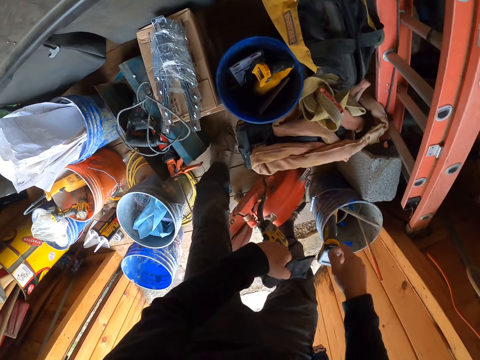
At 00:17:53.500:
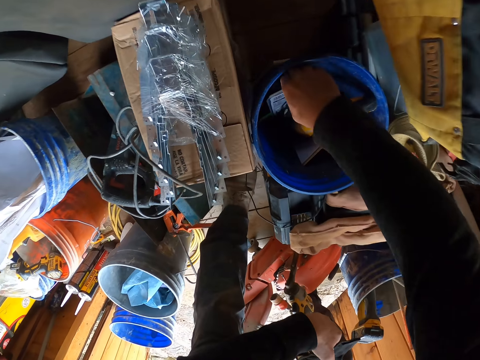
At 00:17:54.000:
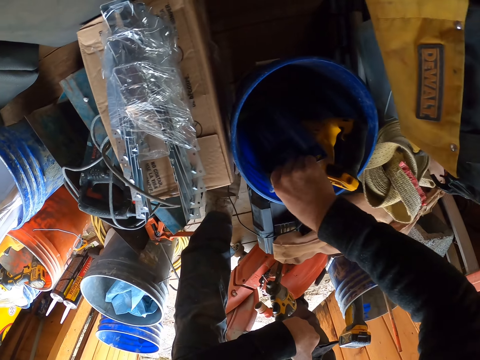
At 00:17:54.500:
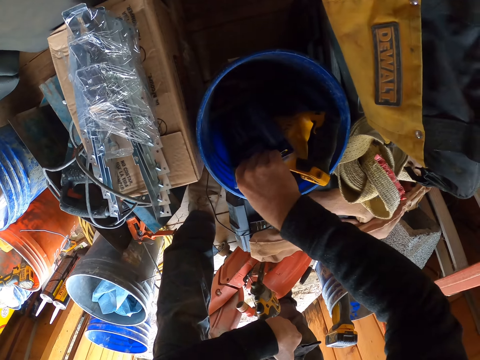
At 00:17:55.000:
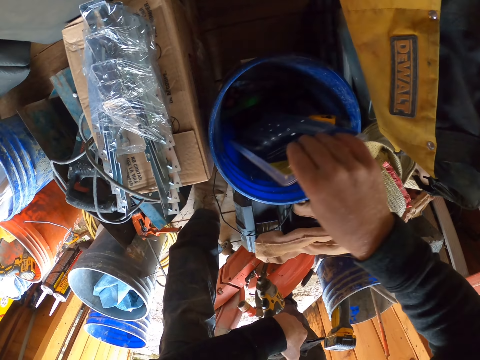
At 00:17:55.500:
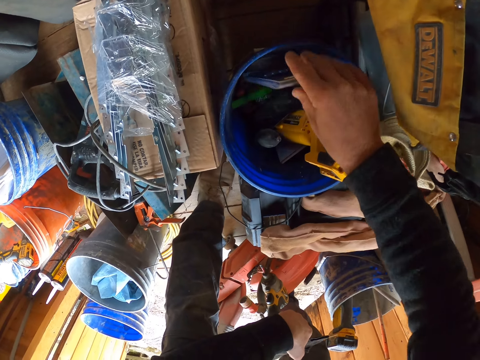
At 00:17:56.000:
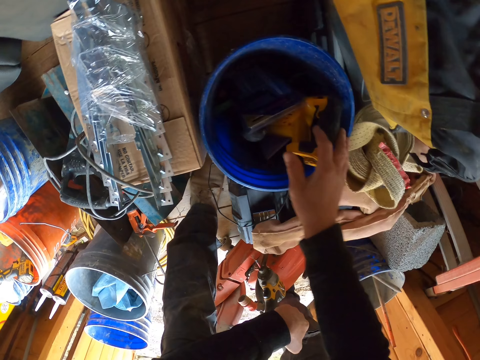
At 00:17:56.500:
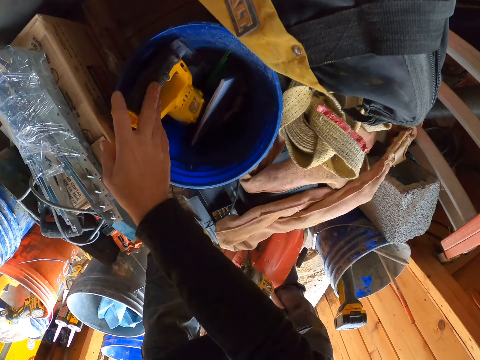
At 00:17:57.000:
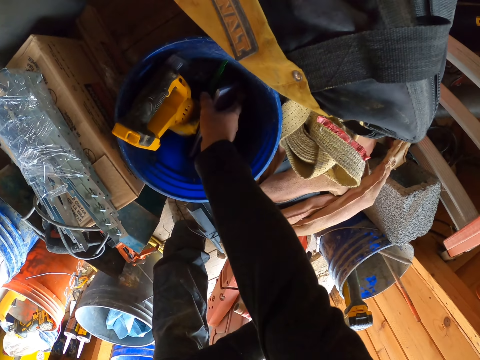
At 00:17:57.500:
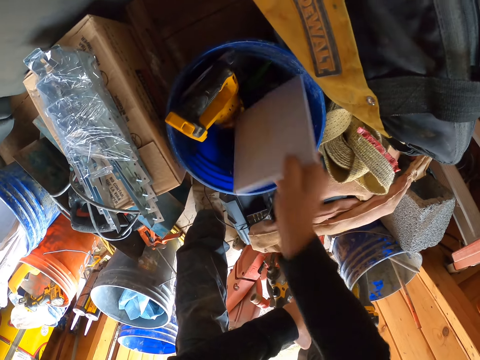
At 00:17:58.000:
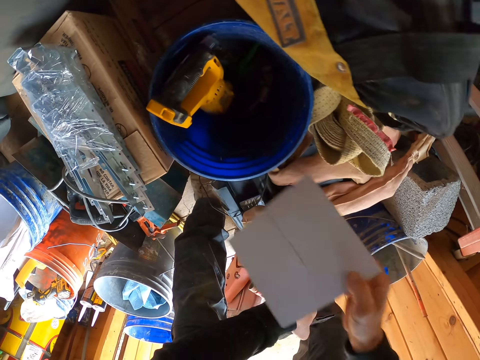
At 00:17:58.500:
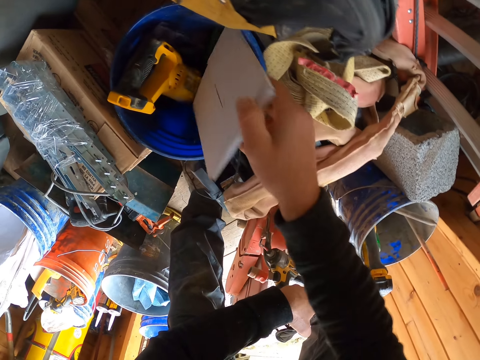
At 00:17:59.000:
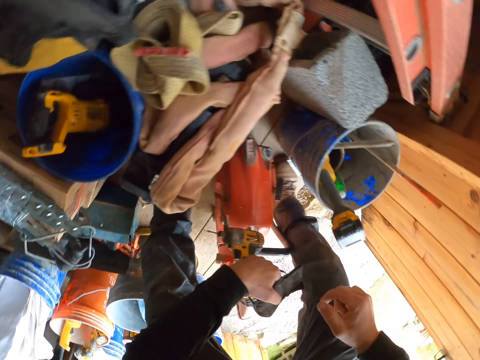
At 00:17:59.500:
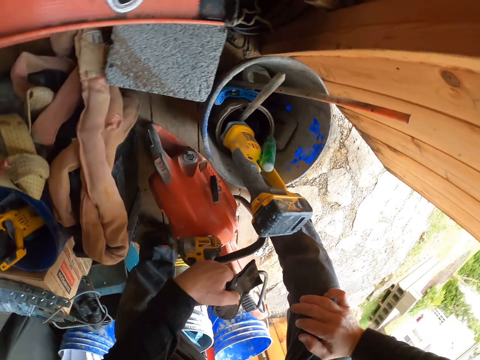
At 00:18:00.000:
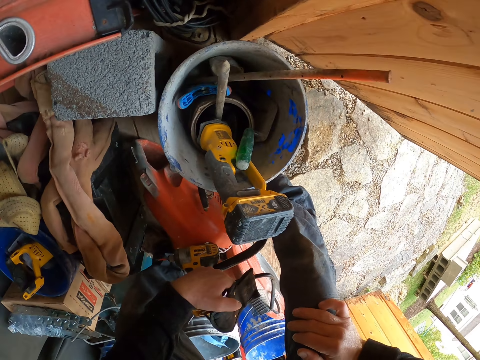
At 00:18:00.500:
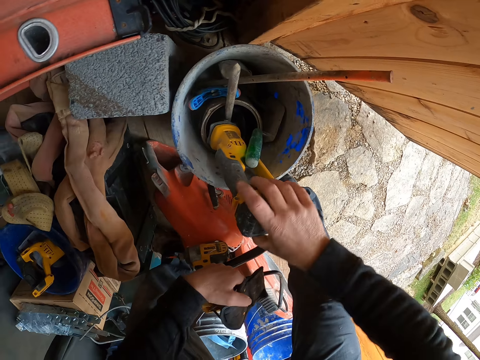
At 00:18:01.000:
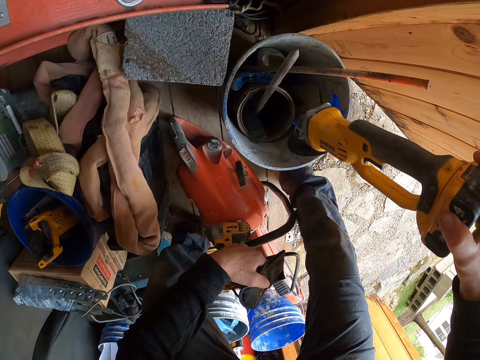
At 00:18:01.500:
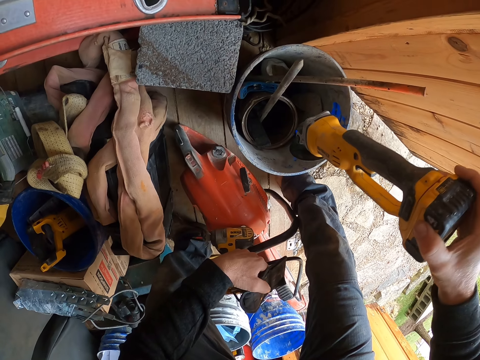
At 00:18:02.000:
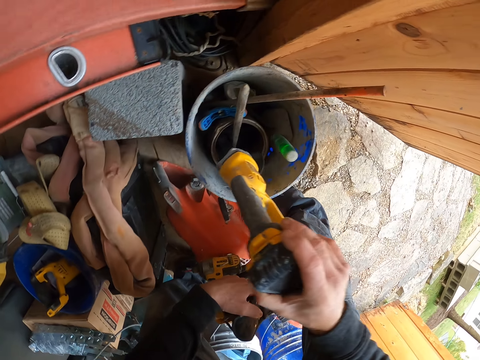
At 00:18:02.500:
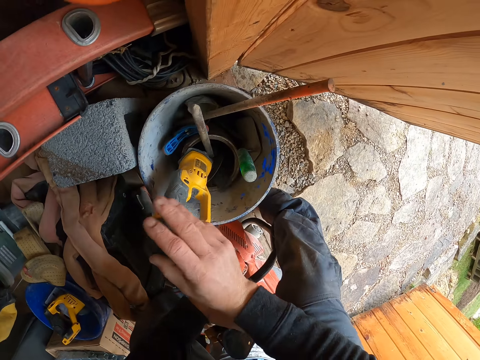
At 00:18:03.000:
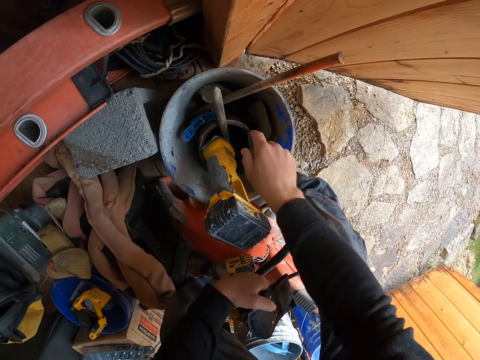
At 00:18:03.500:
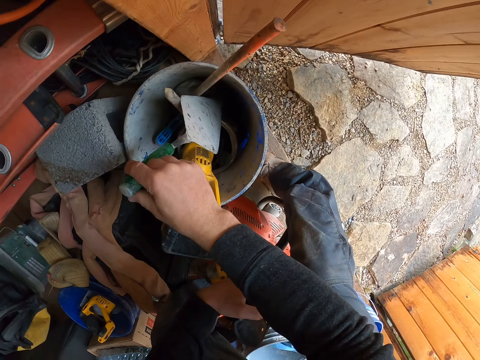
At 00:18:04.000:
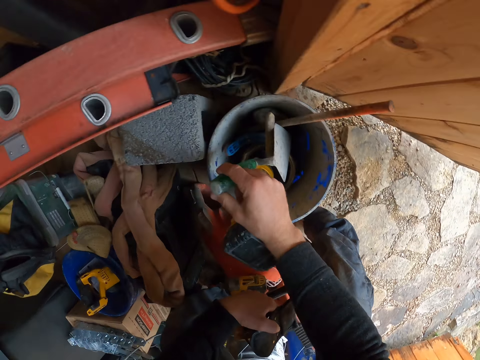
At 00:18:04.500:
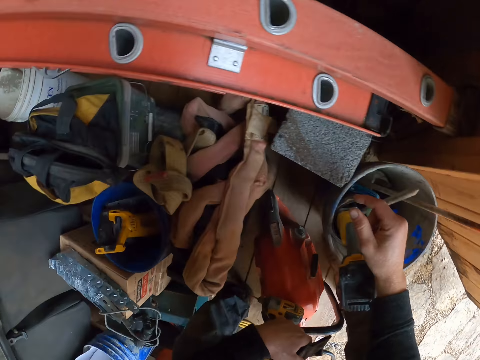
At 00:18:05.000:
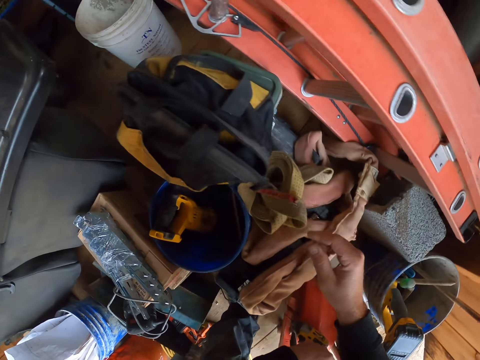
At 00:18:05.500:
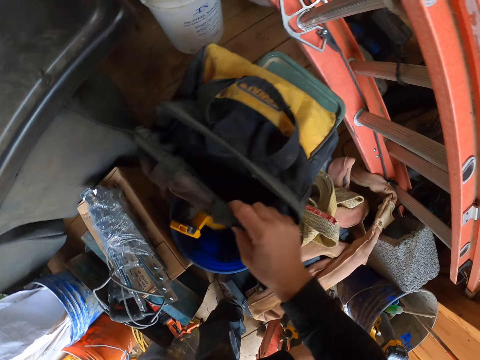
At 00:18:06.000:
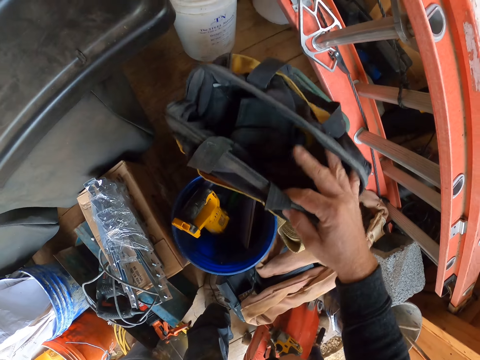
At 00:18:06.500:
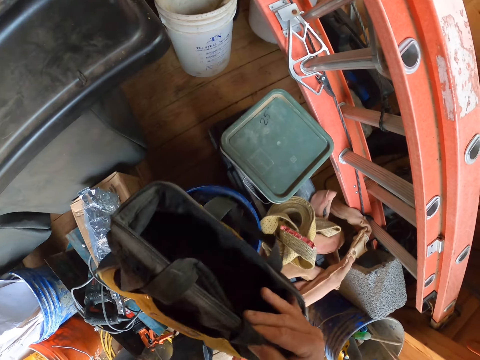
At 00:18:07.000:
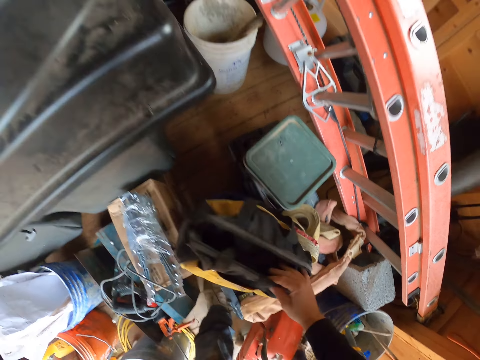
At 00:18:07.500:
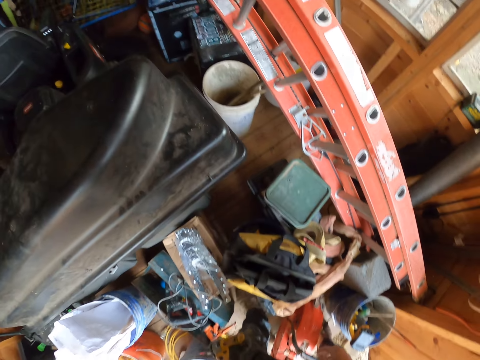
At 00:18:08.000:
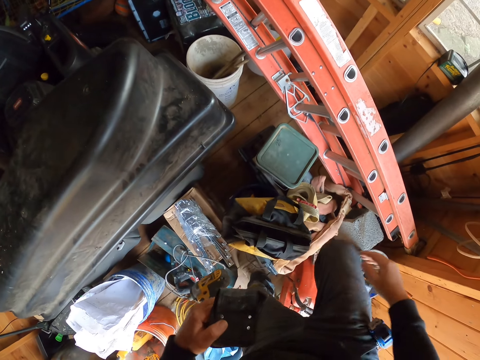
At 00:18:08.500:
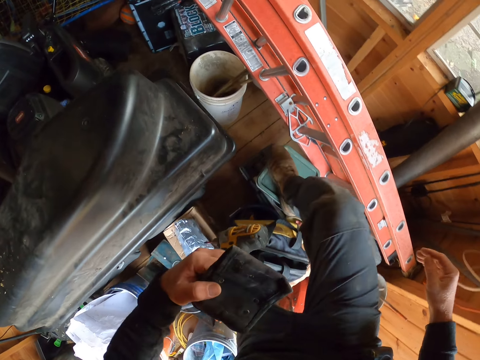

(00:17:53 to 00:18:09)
The camera wearer searches through a paint bucket. He turns the drill. He lifts up a white plank from the paint bucket and drops the white plank into the paint bucket. He turns the drill. He picks up a tool from the paint bucket and drops the tool into the paint bucket. He turns a trowel. He picks up the trowel. He turns. He drops the trowel into the paint bucket. He lifts up a bag from a container. He drops the bag on the paint bucket. He moves. He places his leg on the container.

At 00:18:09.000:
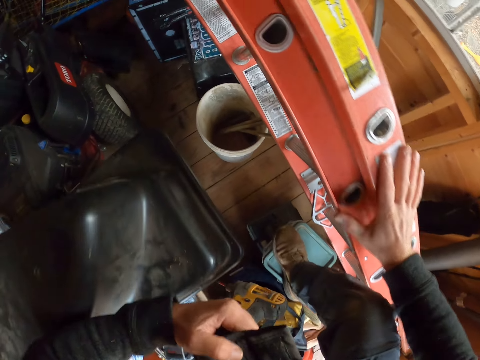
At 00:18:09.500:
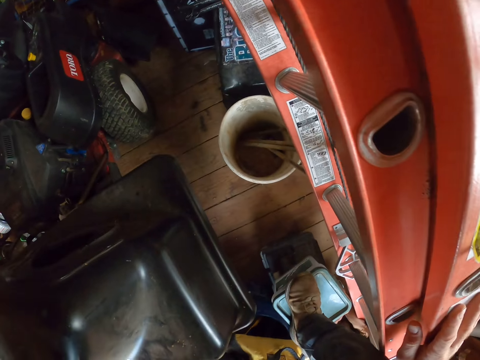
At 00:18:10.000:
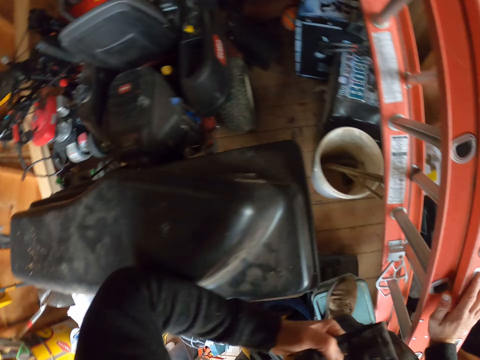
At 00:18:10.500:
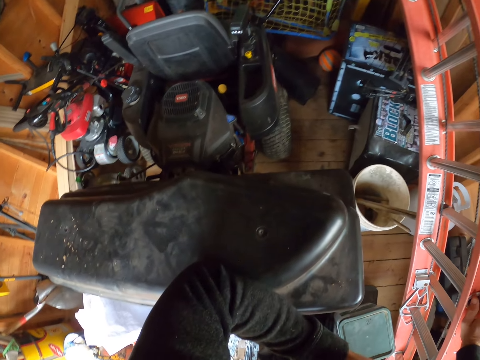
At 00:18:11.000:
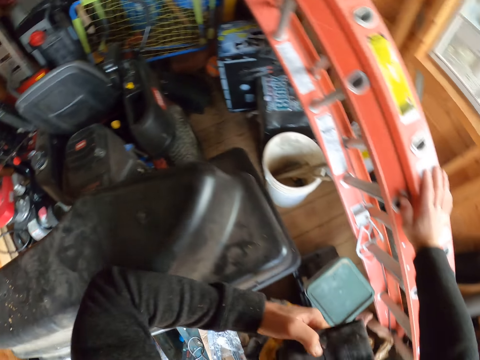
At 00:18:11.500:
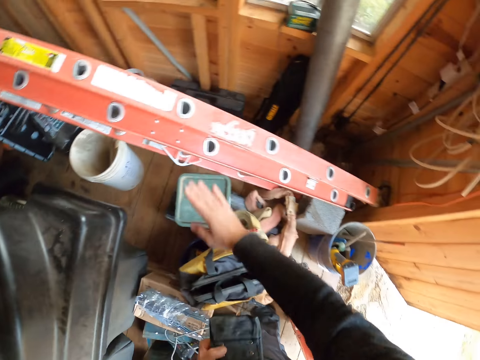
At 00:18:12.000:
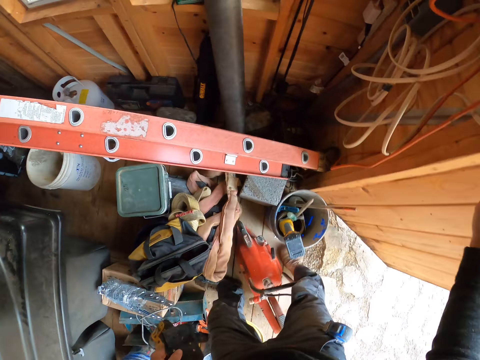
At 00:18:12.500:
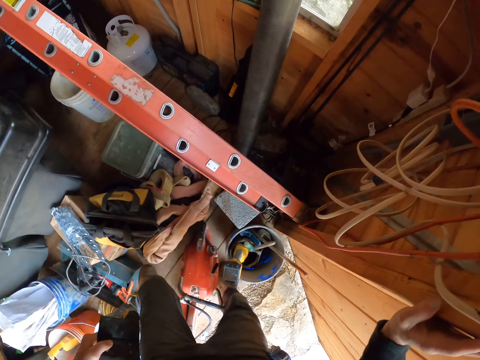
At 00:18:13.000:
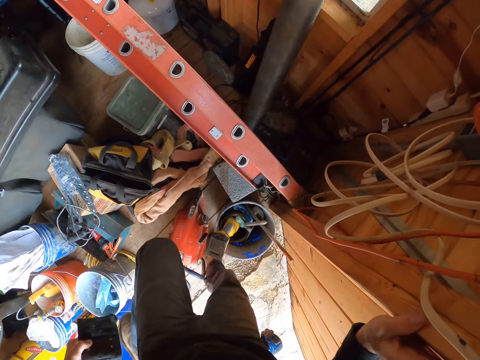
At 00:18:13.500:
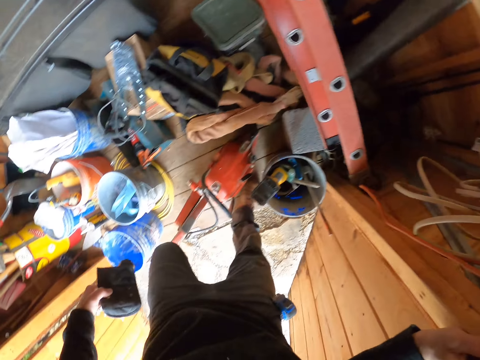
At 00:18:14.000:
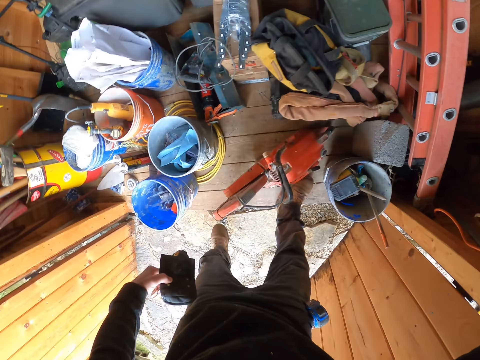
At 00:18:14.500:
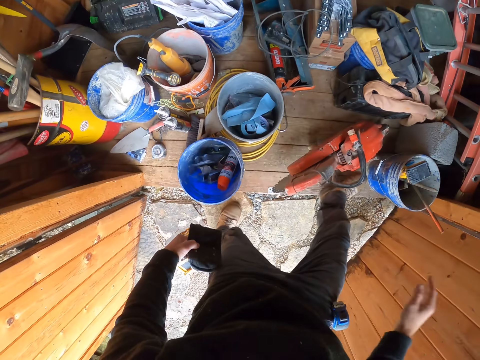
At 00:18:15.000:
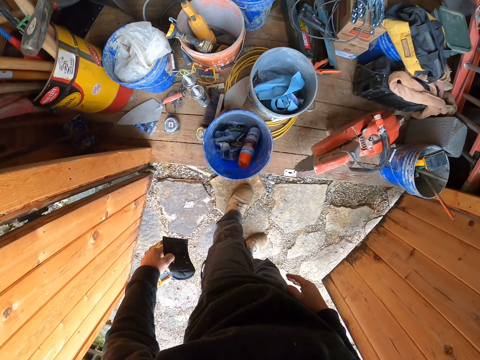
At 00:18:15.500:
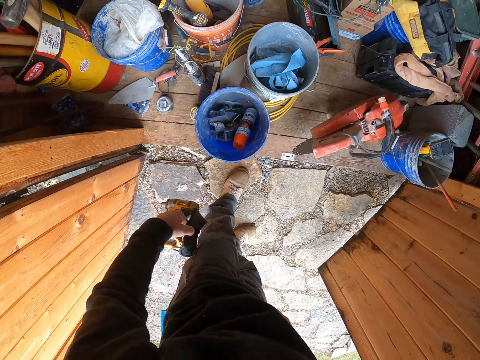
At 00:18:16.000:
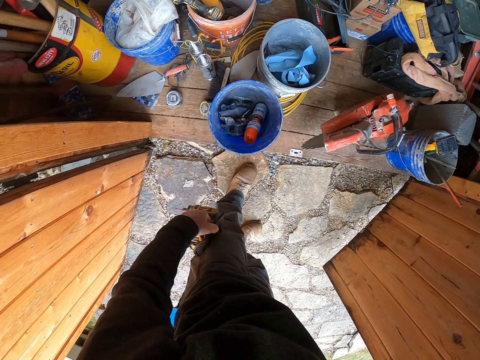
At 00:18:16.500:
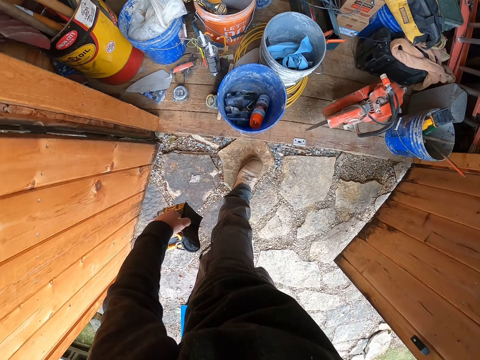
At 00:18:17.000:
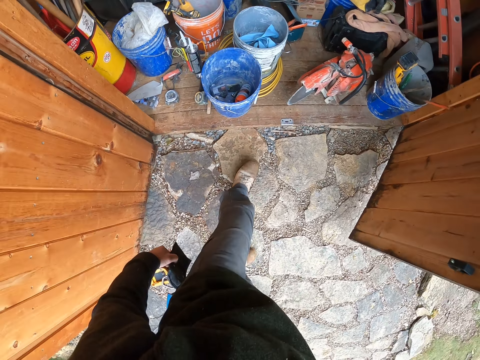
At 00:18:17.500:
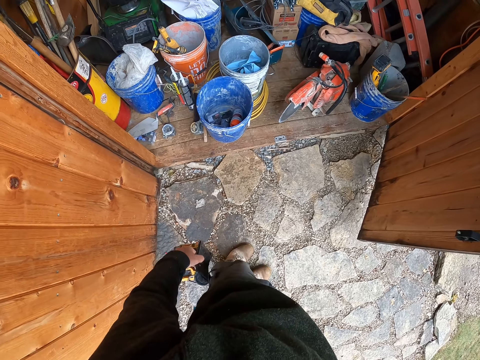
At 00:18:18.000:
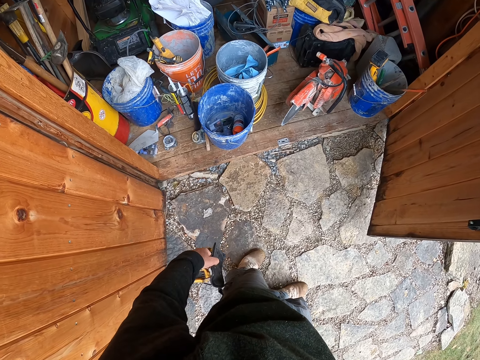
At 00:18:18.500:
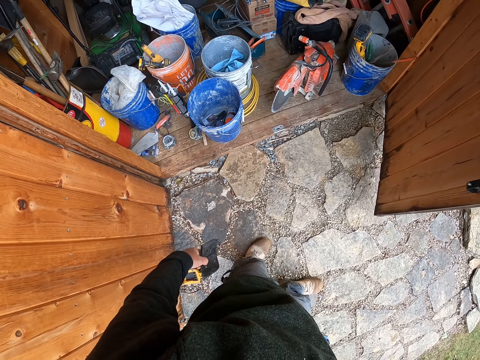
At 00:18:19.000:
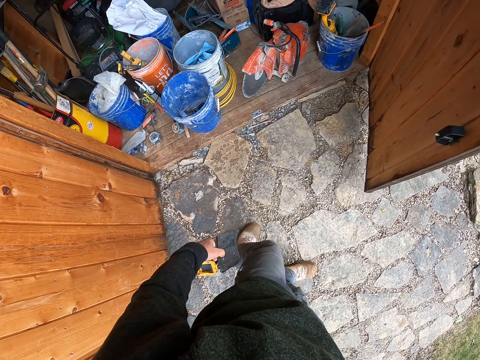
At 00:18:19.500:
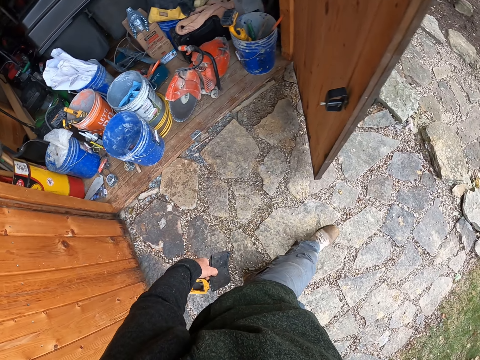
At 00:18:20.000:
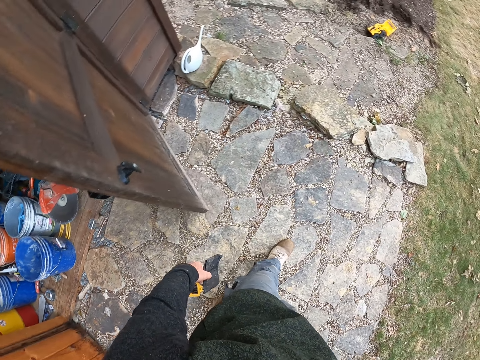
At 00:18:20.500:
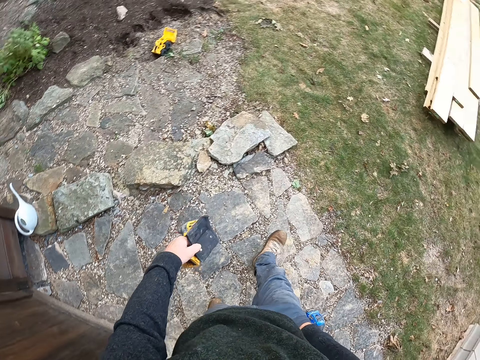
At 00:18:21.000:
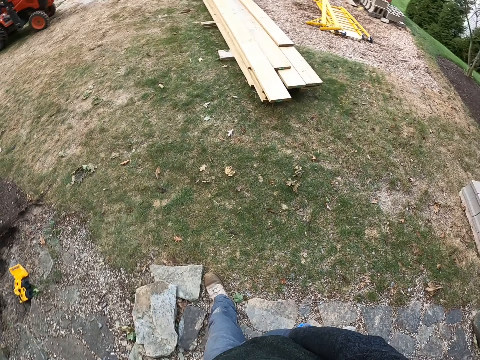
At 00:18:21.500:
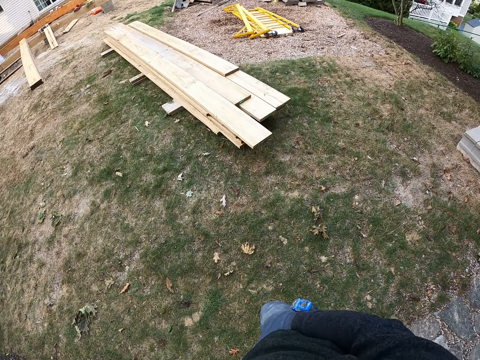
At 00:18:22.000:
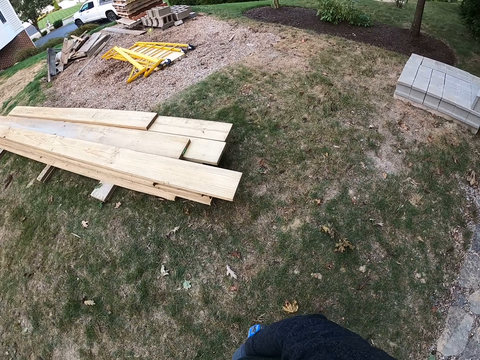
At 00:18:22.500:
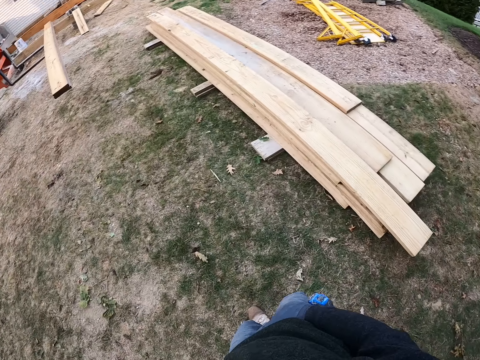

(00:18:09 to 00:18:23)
The camera wearer places his right hand on a ladder. He places his left arm on a black object in the storehouse. He places his right hand on the door of the storehouse. He moves the hand. He steps out of the storehouse. He moves around at the entrance of the storehouse. He steps backward. He moves from the storehouse to a plank in a yard.
